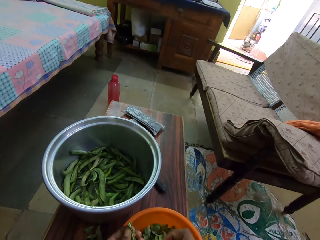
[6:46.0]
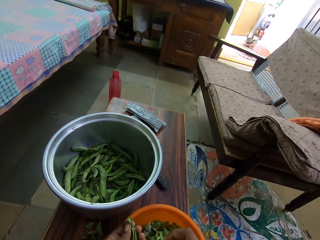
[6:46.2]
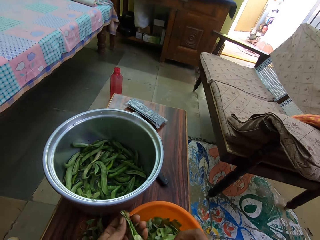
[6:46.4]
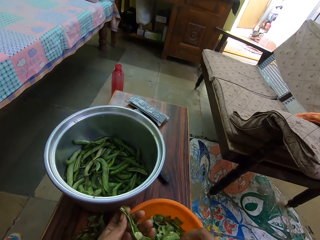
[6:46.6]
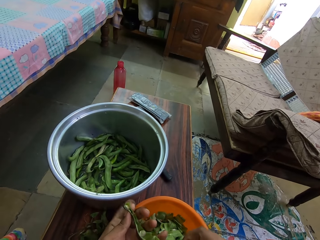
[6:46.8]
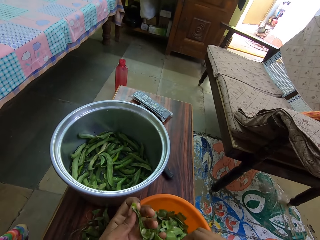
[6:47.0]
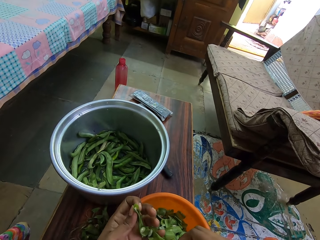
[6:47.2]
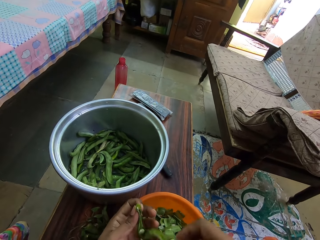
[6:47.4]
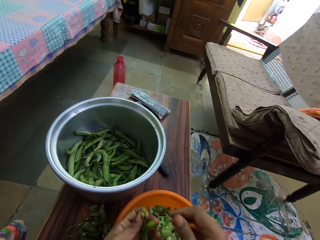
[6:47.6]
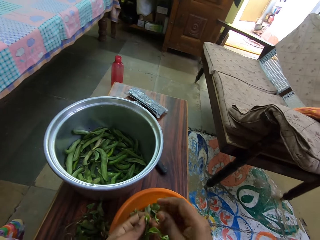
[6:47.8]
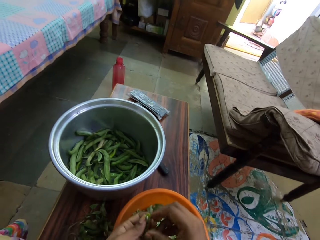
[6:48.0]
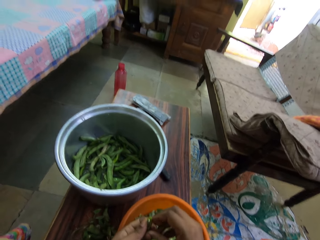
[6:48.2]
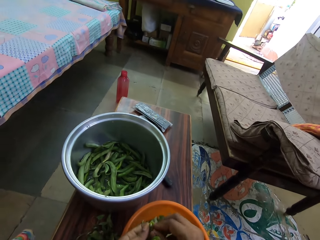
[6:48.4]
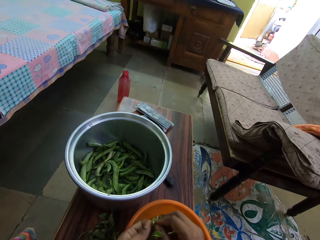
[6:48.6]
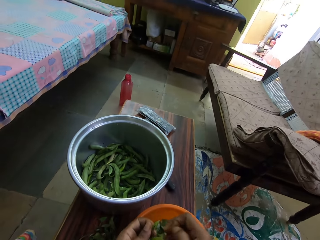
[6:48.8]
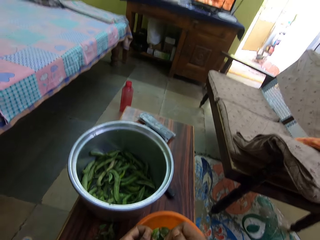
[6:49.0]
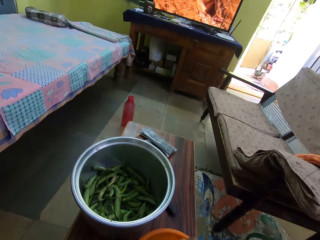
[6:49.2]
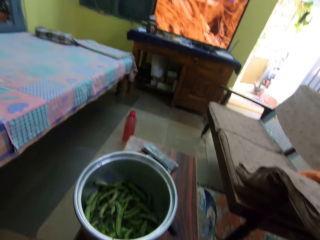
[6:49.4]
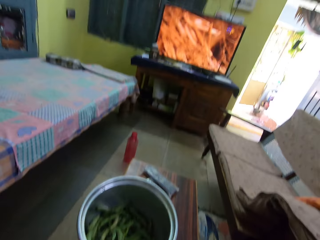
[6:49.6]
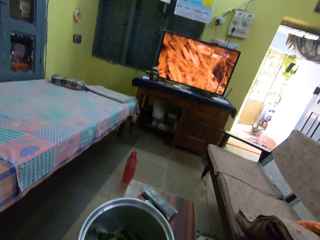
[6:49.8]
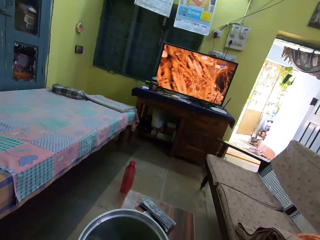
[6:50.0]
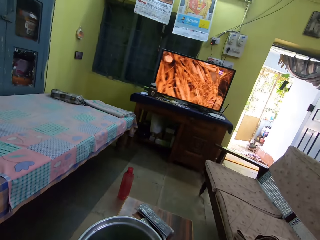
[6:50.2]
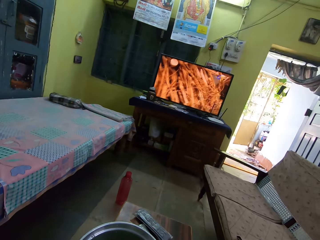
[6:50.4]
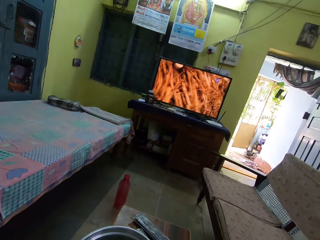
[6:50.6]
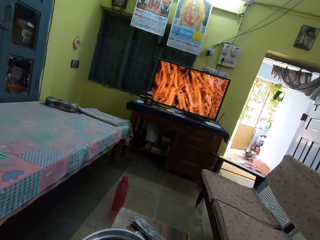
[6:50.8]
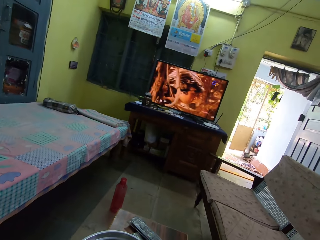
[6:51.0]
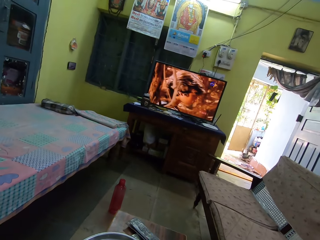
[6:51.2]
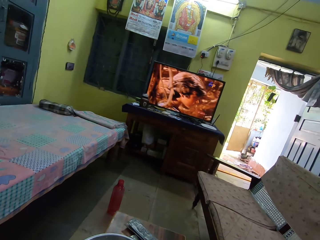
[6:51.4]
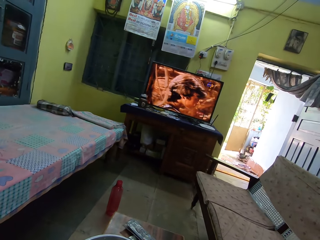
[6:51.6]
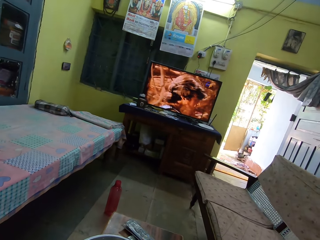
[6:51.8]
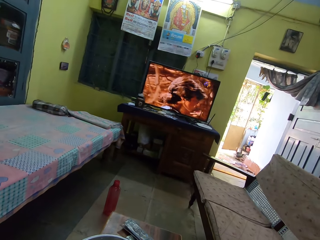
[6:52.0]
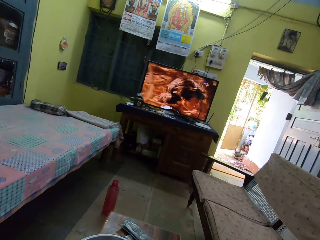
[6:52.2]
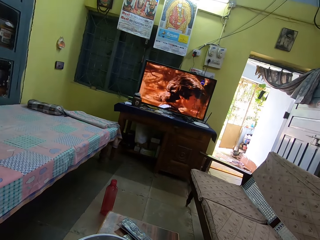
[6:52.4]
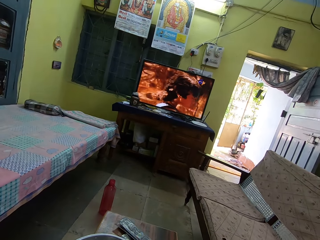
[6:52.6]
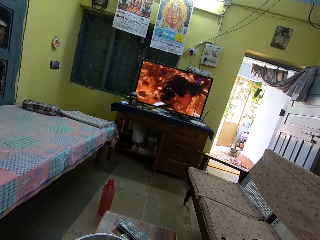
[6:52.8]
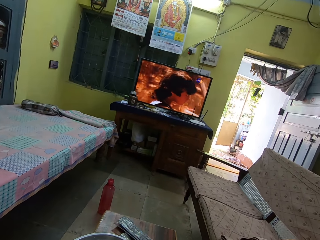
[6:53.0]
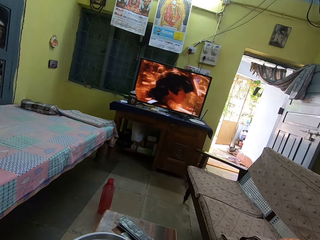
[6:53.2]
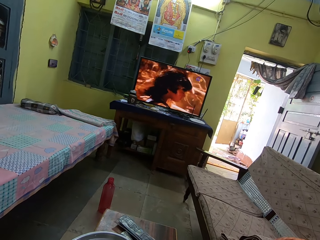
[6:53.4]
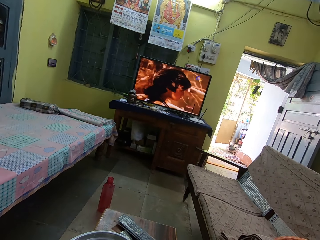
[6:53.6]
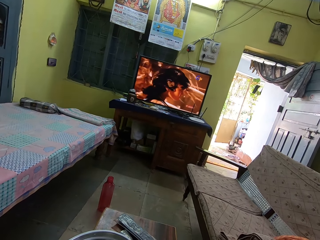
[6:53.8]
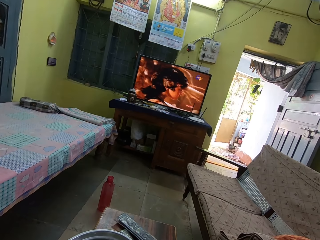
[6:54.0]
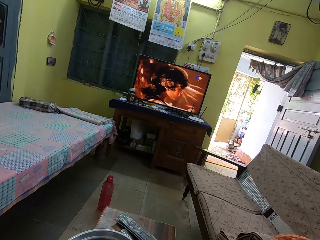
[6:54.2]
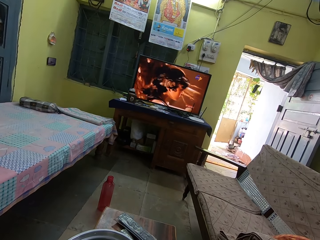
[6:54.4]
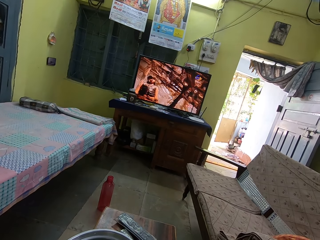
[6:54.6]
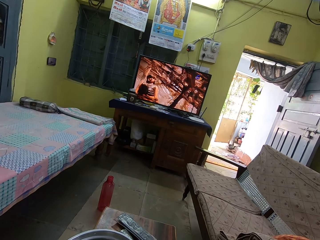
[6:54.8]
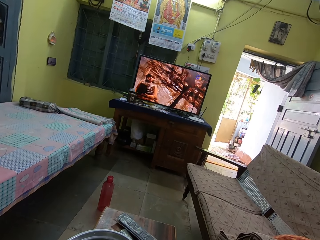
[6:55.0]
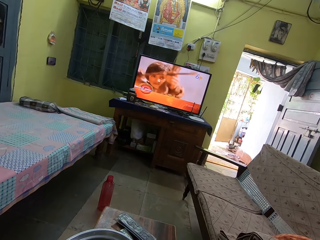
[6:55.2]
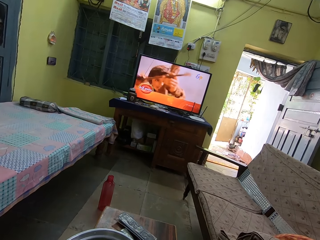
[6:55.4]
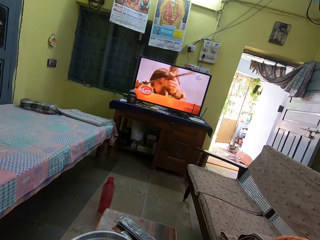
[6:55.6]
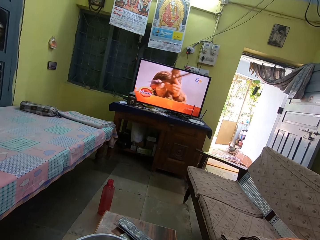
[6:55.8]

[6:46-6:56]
The camera wearer peels a pea. They watch a television.

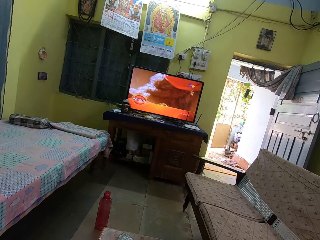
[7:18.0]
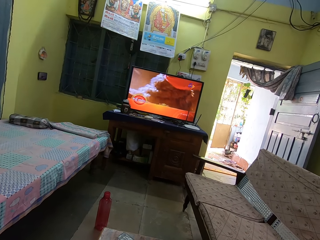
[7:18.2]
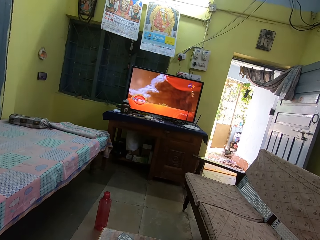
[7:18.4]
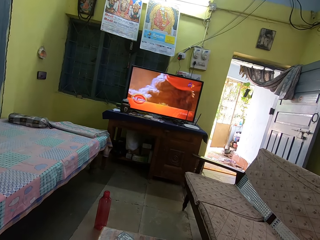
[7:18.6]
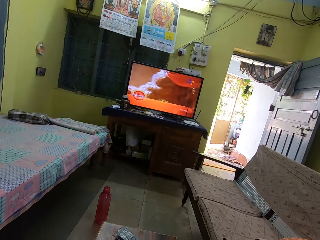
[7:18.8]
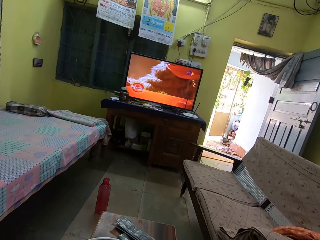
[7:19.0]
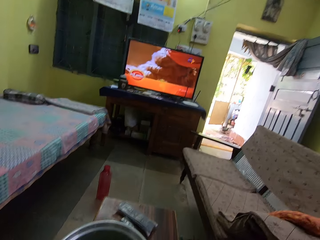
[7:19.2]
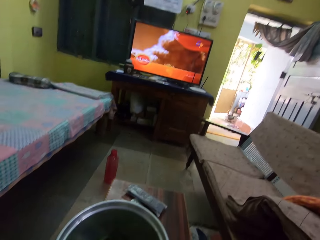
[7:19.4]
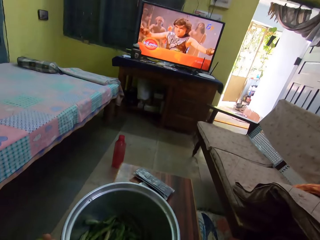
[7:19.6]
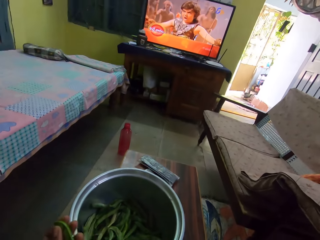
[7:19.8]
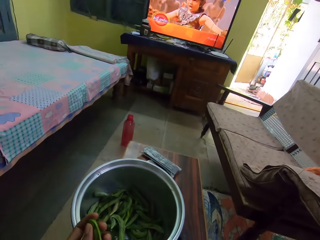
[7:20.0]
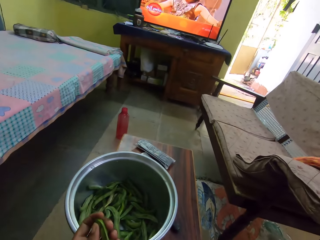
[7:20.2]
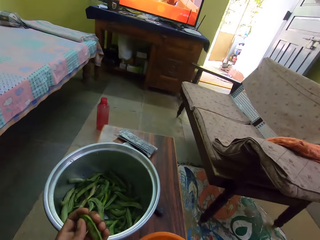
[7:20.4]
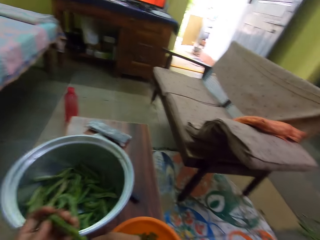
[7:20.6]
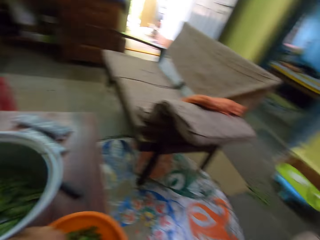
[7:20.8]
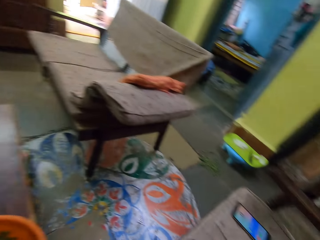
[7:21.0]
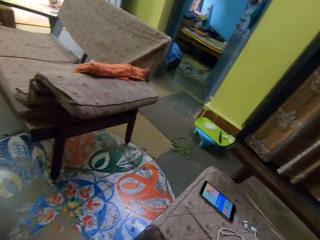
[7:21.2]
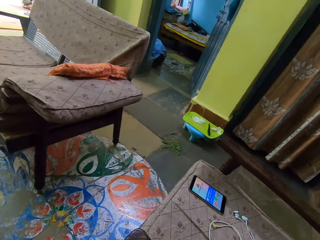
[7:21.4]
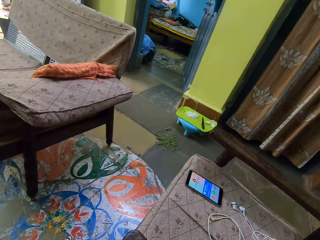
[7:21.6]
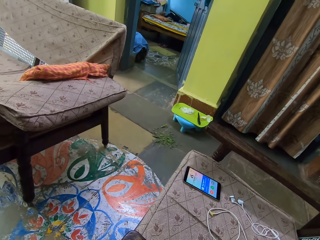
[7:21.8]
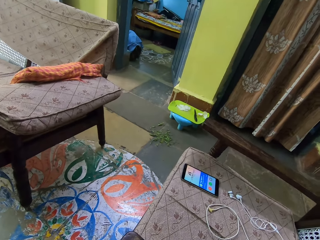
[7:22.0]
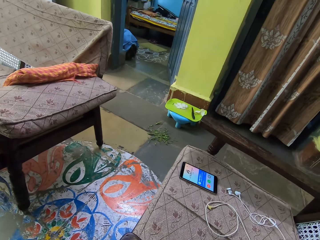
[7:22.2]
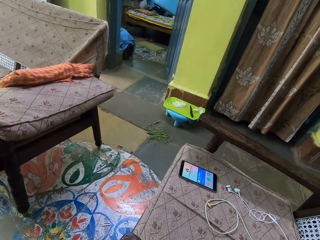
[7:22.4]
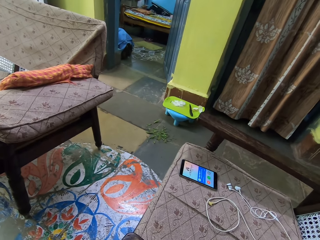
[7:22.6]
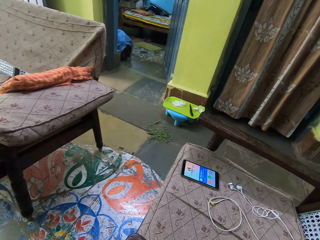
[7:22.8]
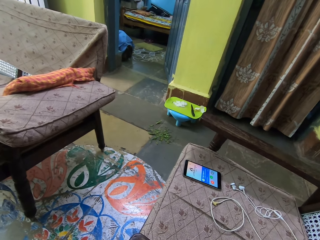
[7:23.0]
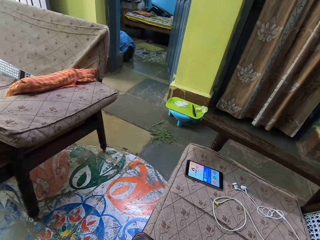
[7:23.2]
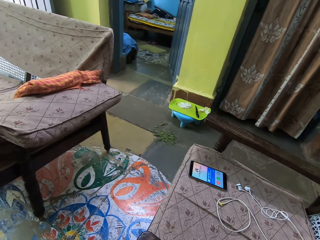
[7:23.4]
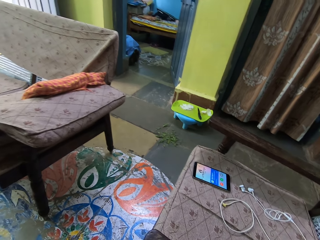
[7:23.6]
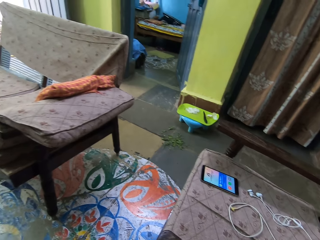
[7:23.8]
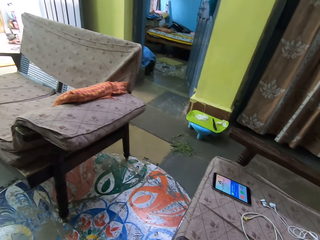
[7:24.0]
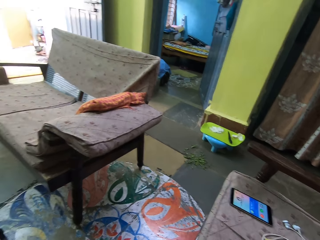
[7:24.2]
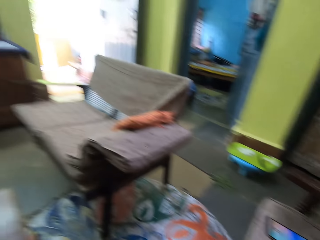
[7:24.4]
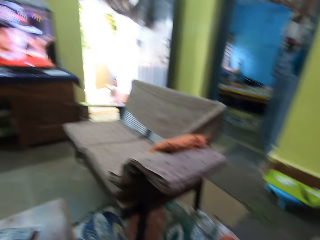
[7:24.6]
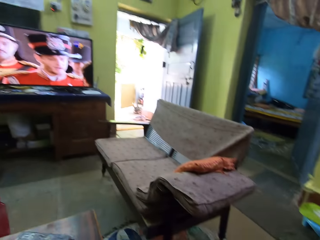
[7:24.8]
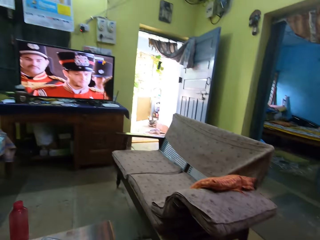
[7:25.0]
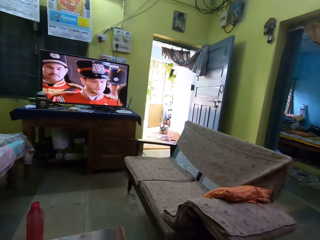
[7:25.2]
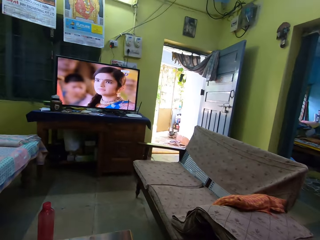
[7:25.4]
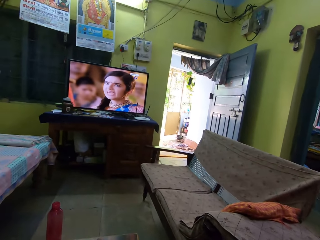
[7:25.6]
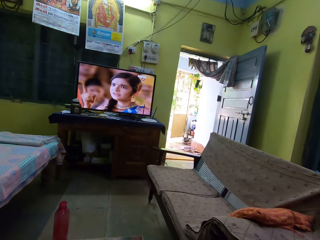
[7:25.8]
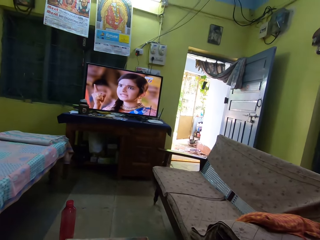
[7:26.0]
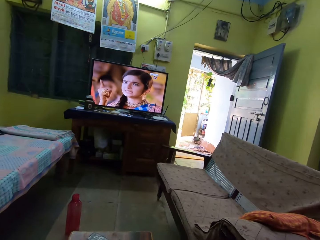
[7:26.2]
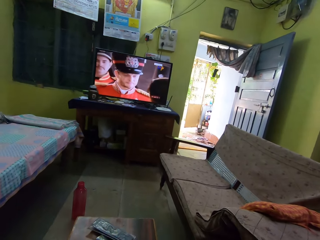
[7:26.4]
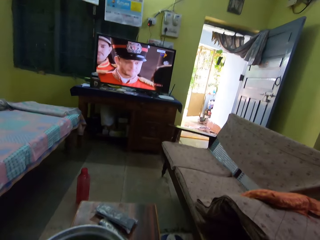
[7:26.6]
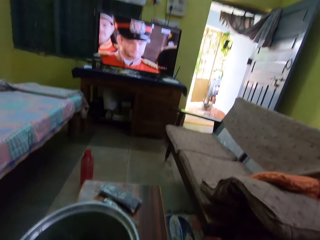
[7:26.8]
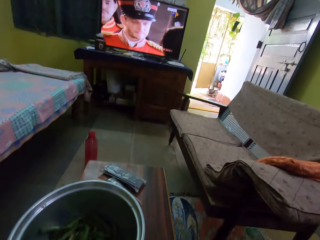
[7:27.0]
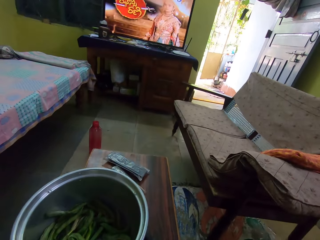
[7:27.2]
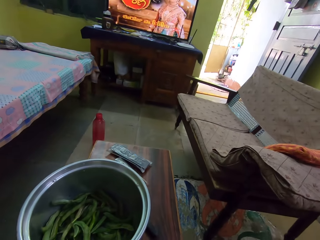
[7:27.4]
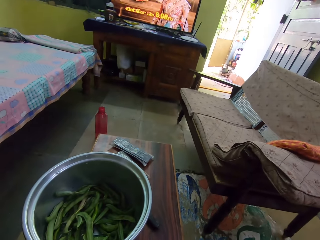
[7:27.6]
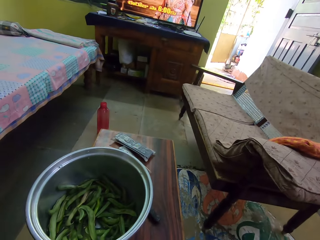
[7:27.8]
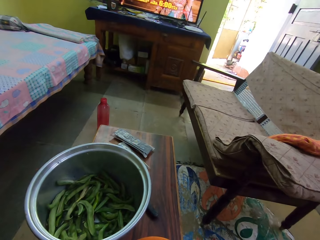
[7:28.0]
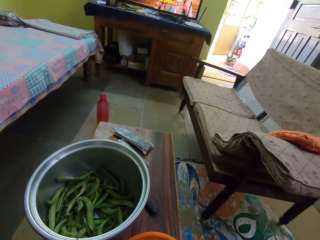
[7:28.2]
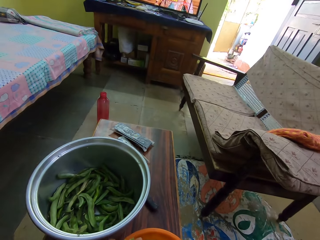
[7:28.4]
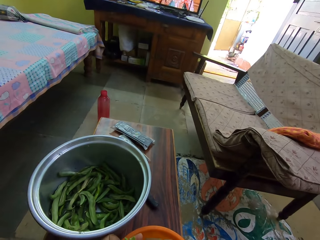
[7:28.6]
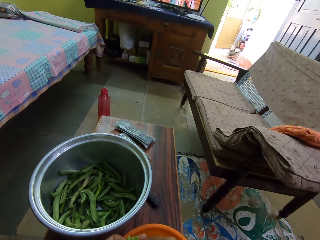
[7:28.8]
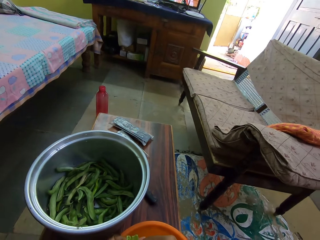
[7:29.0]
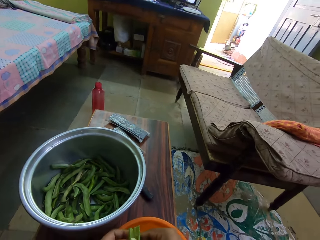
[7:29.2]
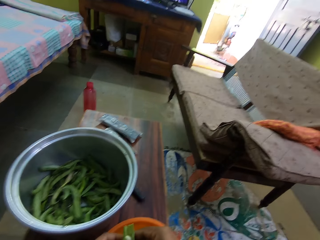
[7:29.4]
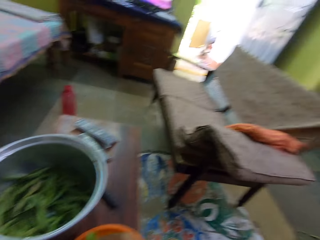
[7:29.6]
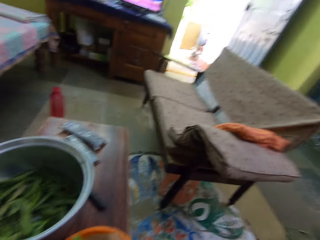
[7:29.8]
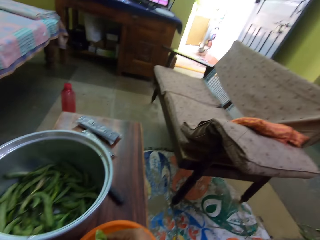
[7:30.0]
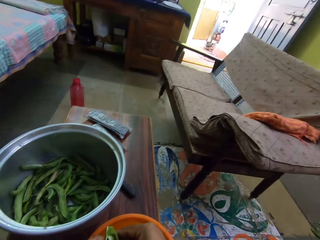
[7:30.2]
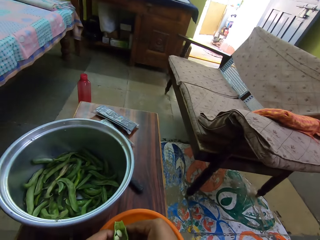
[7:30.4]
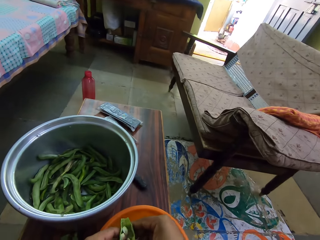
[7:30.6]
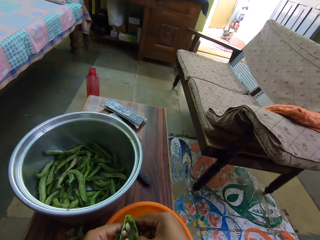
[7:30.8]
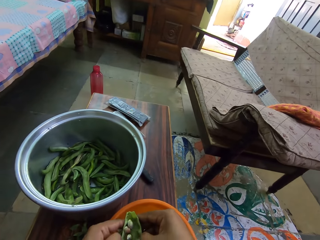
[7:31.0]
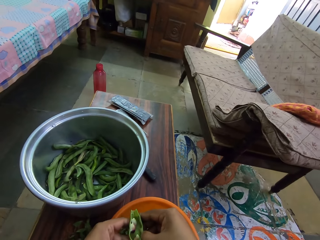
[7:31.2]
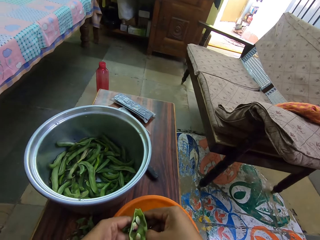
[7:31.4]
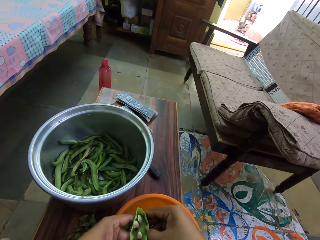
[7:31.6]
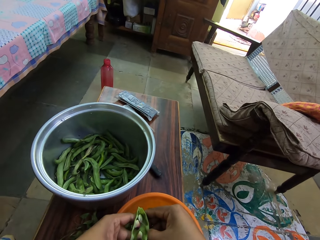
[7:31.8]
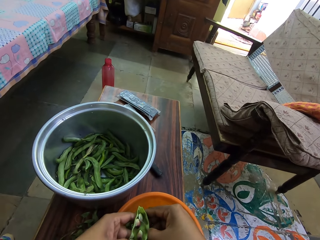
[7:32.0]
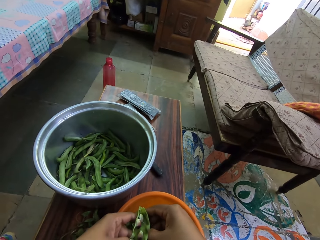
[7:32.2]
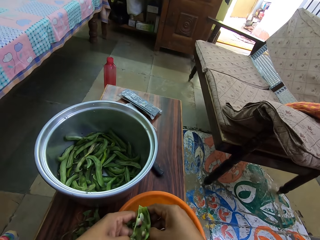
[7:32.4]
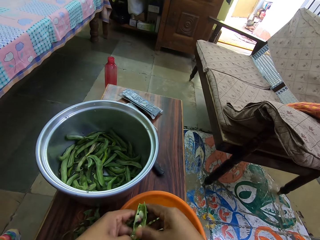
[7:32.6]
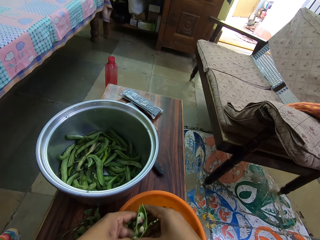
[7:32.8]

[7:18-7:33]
The camera wearer picks a pea. They stare around. They watch a television. They peel the pea.
